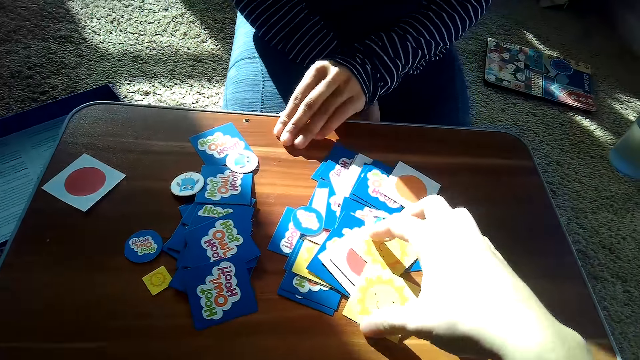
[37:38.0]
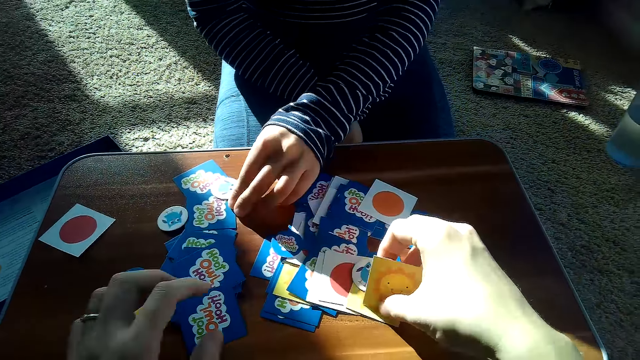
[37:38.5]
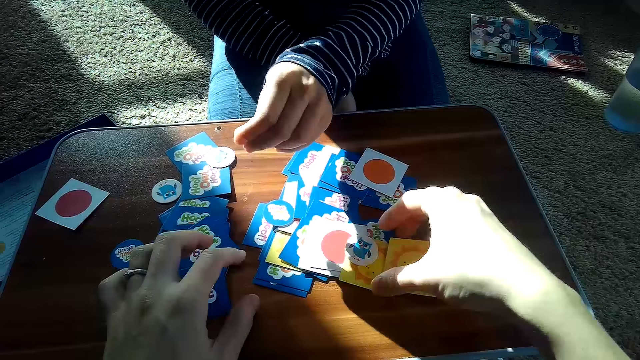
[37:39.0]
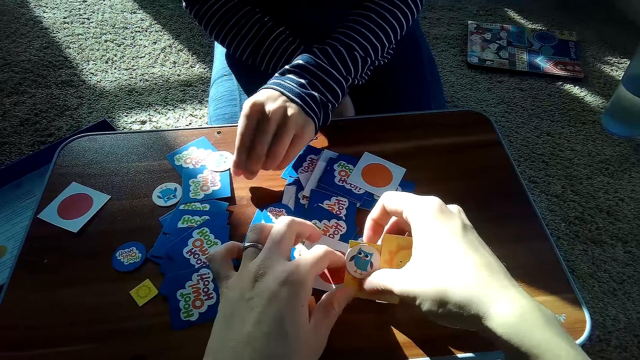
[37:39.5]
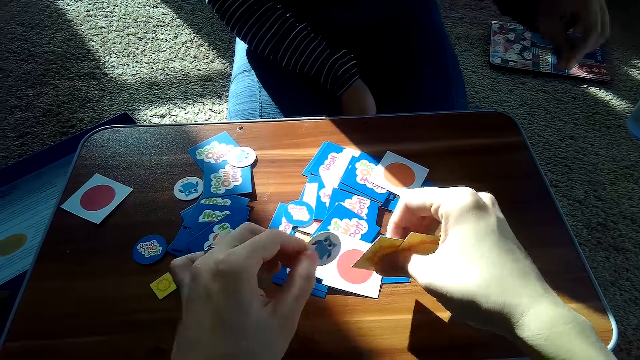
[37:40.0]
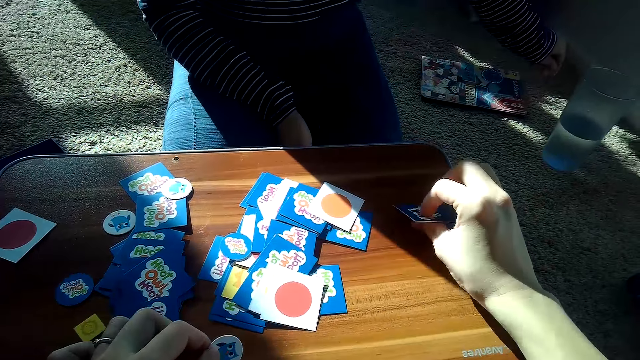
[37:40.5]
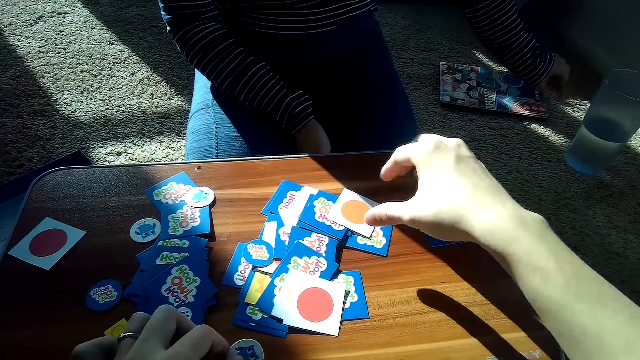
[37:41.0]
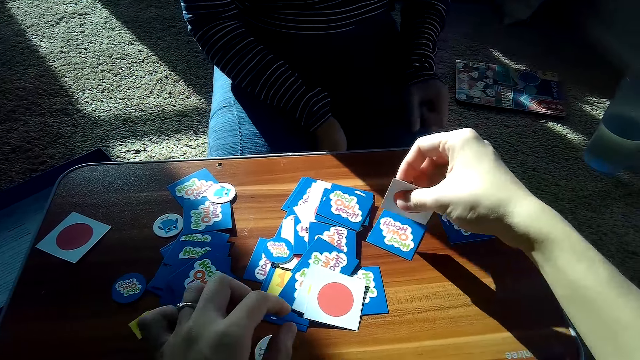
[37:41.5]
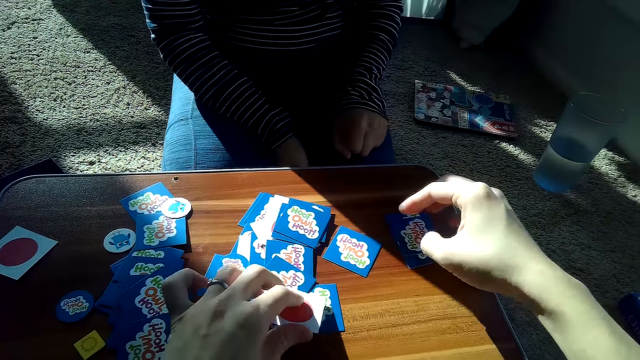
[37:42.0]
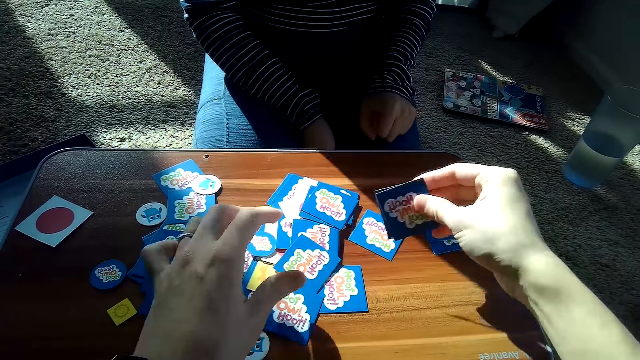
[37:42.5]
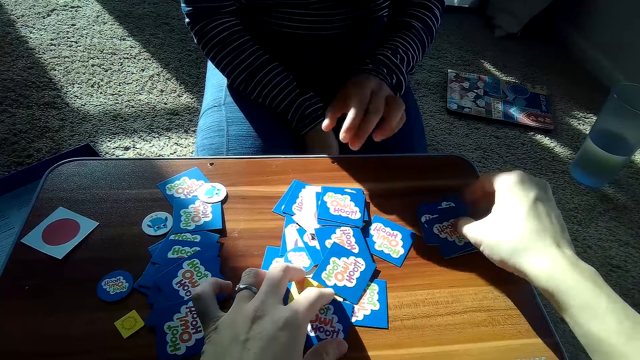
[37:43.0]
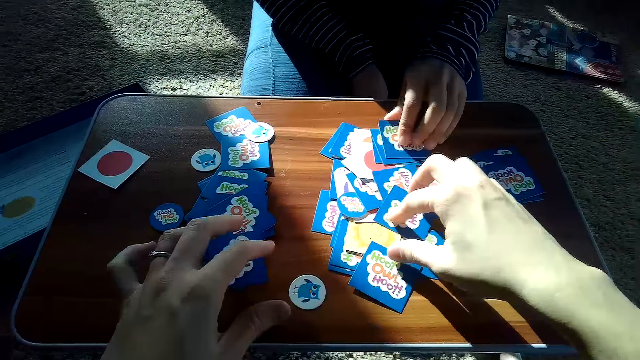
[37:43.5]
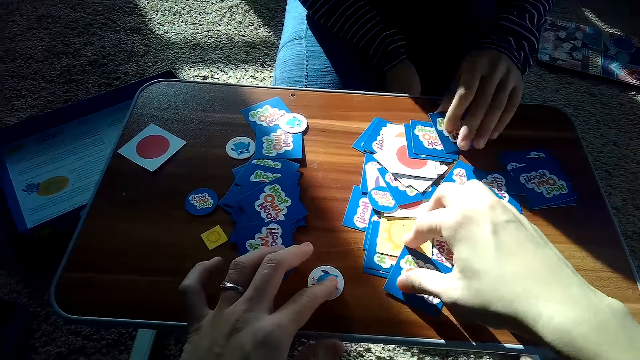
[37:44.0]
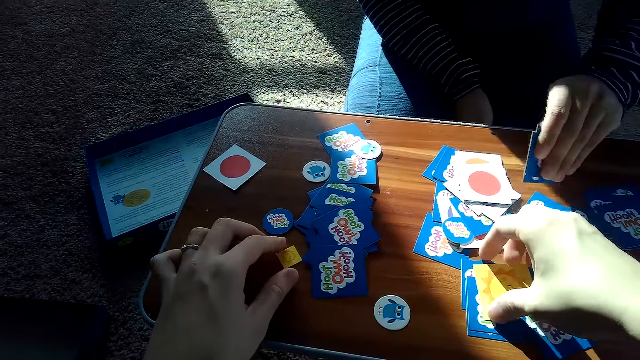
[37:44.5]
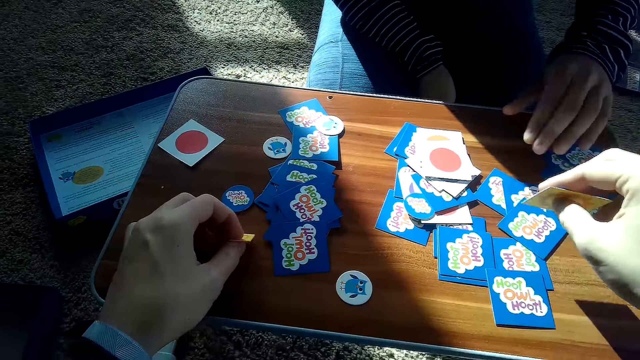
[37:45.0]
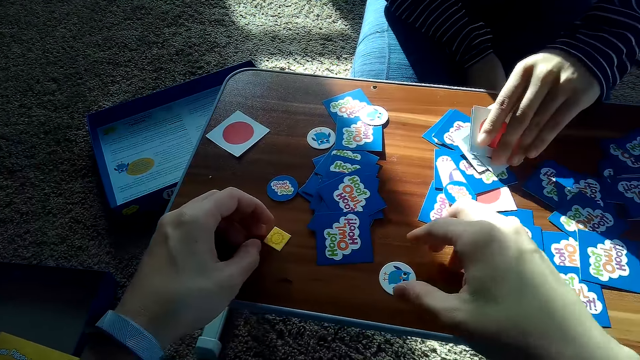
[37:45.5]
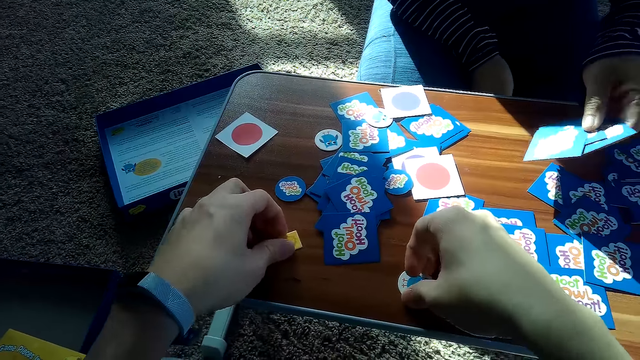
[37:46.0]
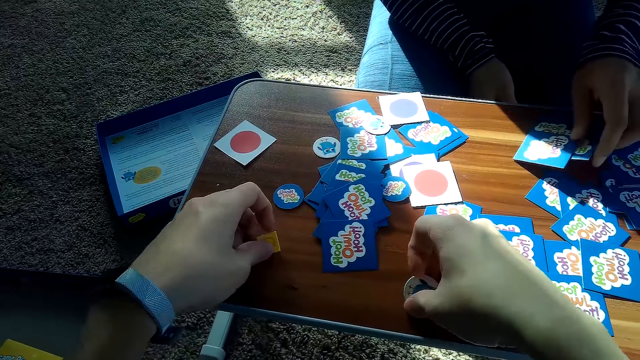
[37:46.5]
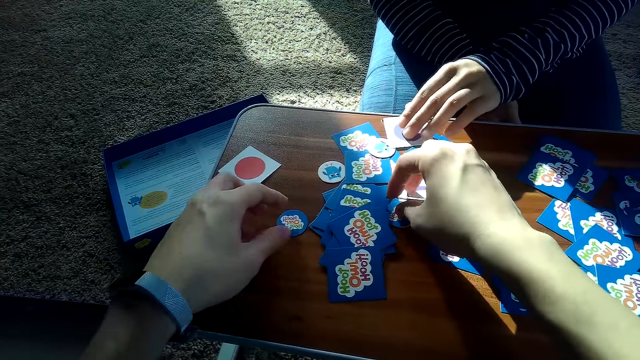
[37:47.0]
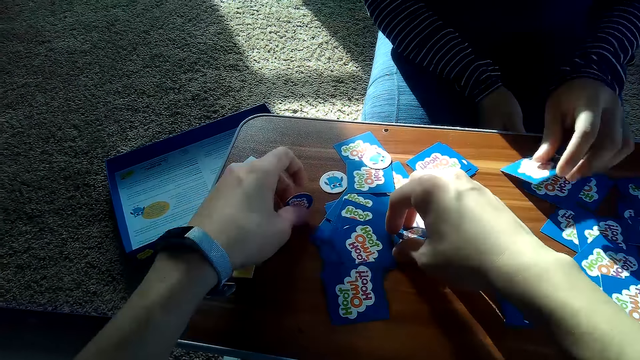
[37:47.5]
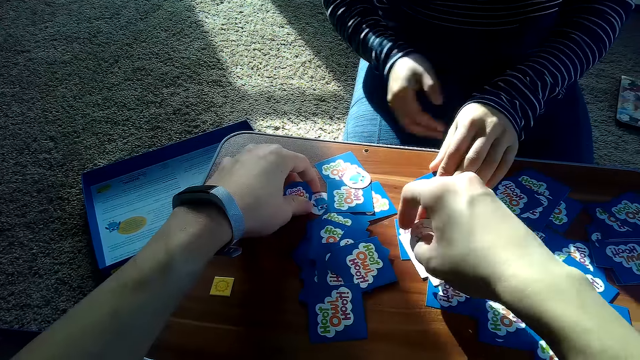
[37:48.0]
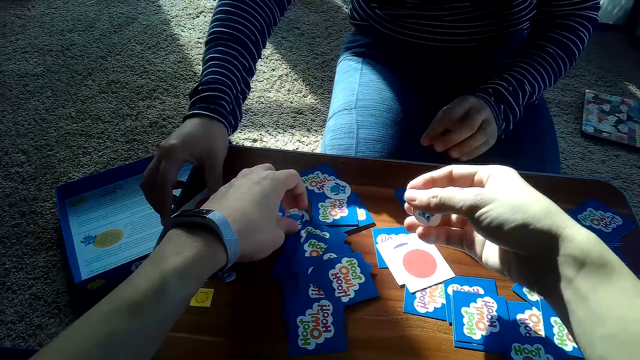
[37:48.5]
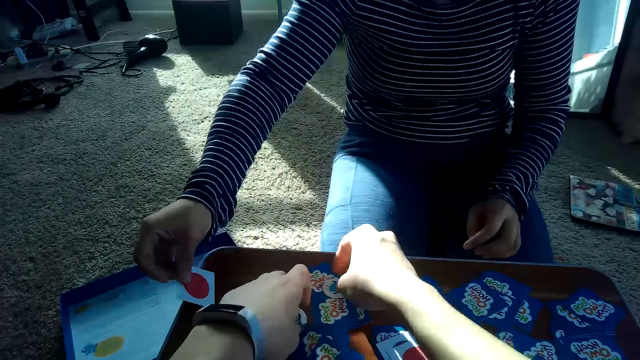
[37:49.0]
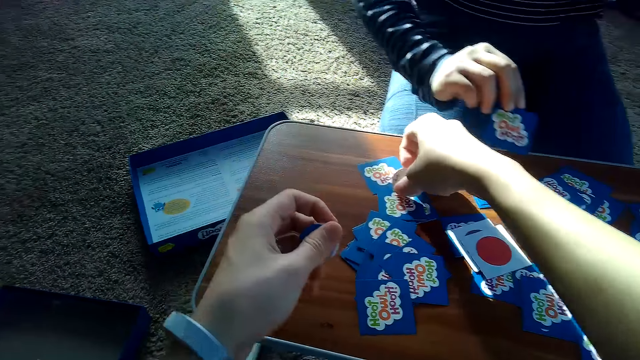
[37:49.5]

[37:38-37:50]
The camera wearer arranges the cards on the table with both hands. The partner picks dirt from the table and drops the dirt. The partner arranges the cards on the table with both hands. The camera wearer arranges the chips on the table with both hands.

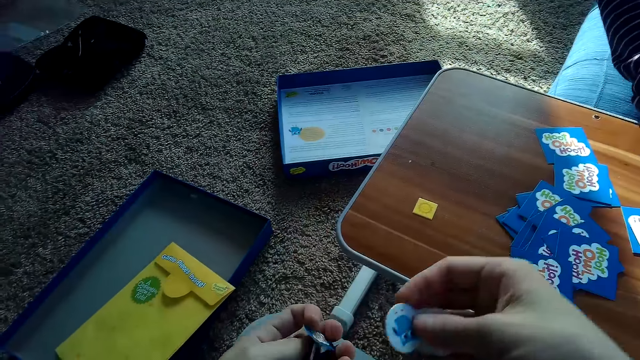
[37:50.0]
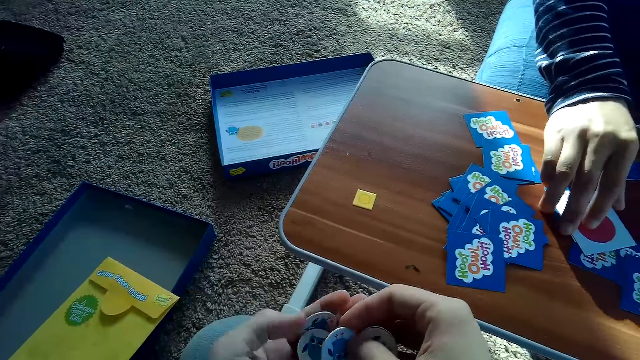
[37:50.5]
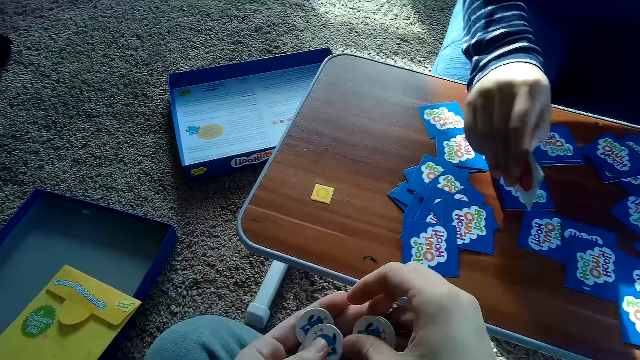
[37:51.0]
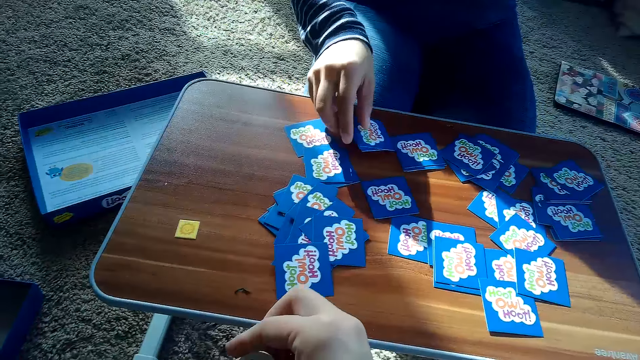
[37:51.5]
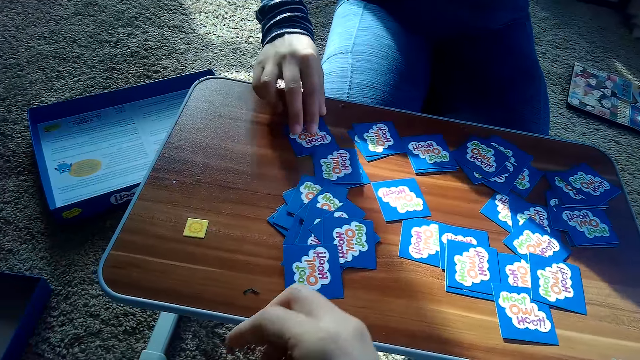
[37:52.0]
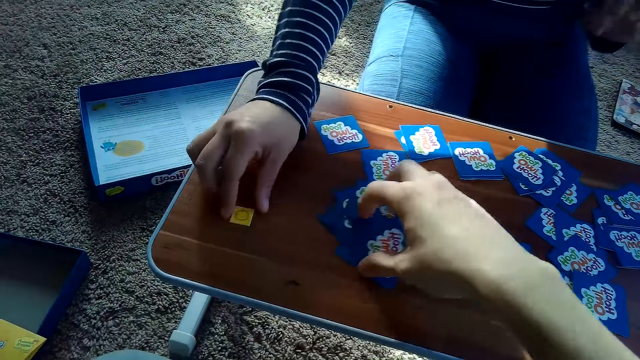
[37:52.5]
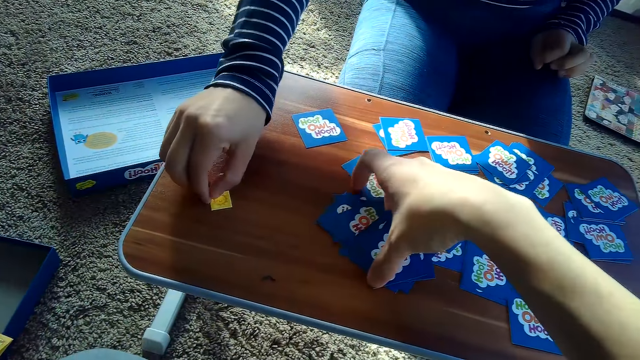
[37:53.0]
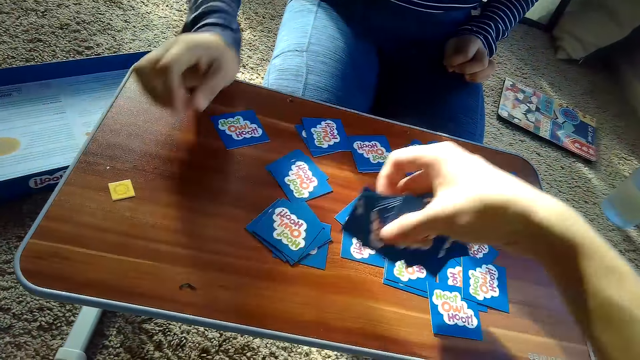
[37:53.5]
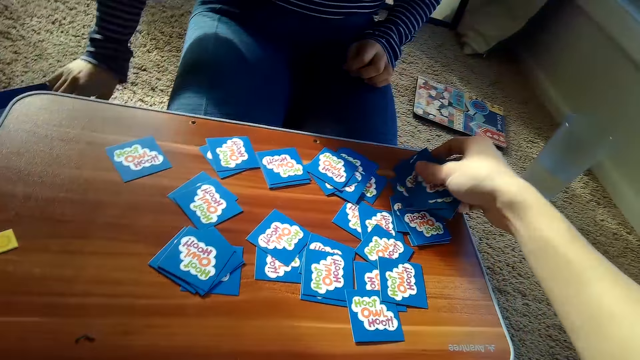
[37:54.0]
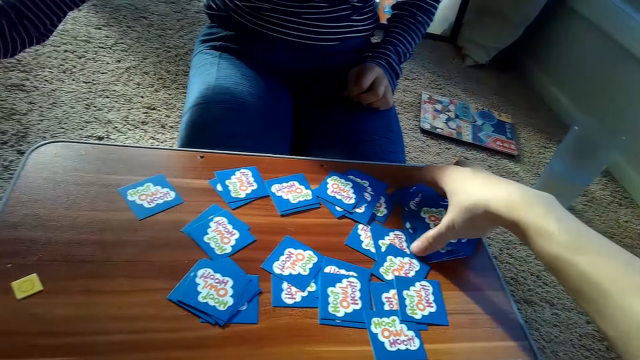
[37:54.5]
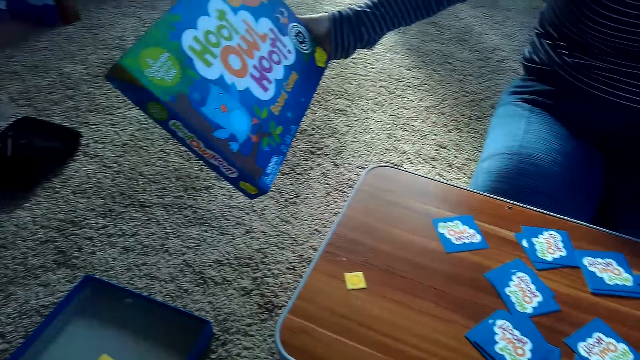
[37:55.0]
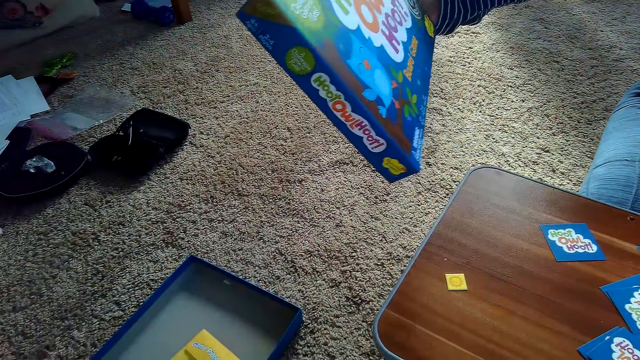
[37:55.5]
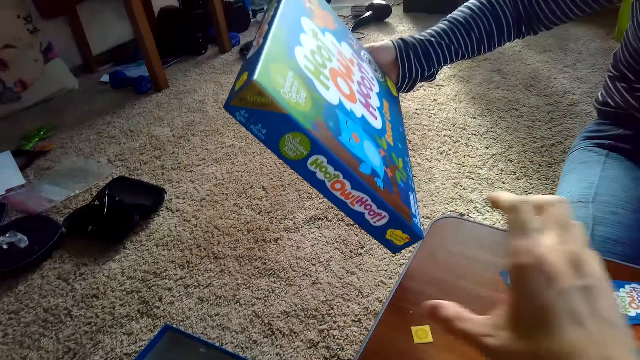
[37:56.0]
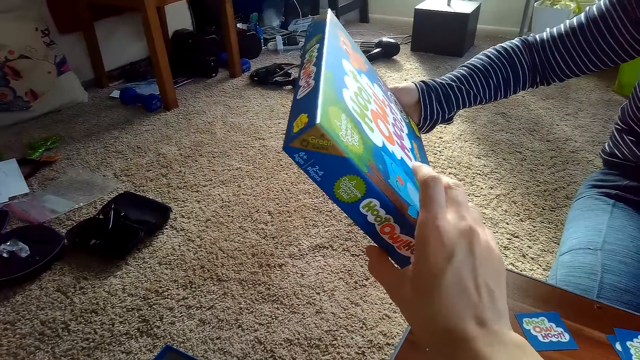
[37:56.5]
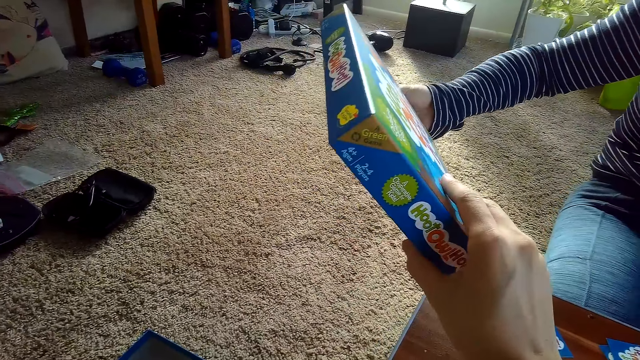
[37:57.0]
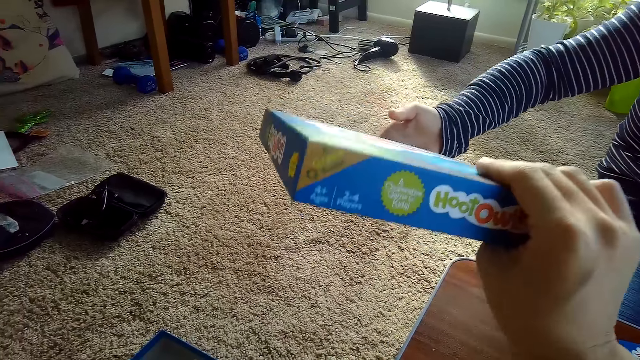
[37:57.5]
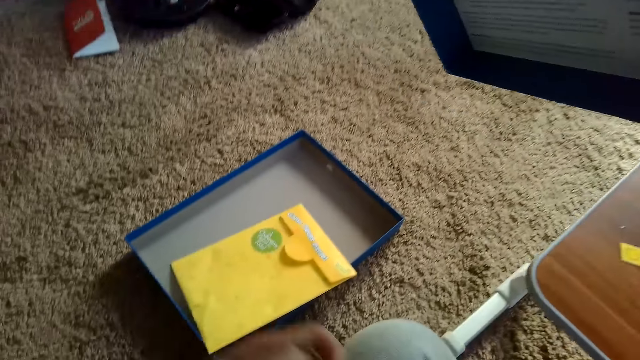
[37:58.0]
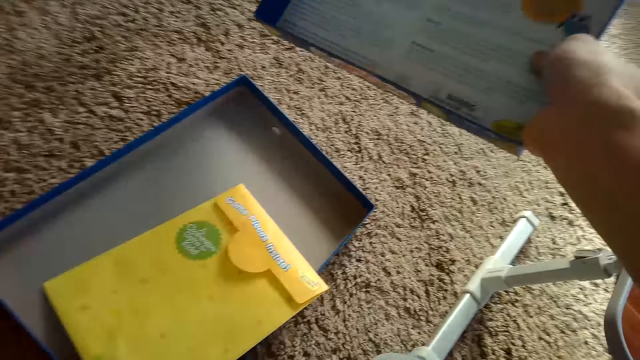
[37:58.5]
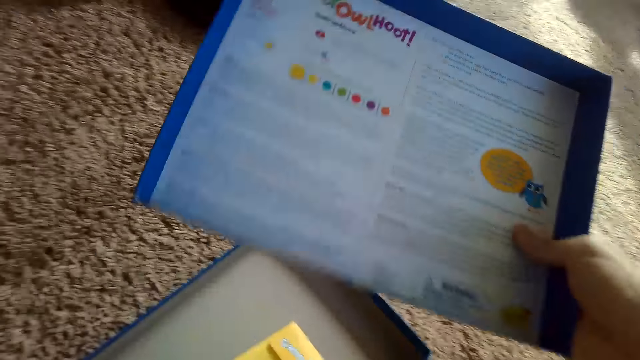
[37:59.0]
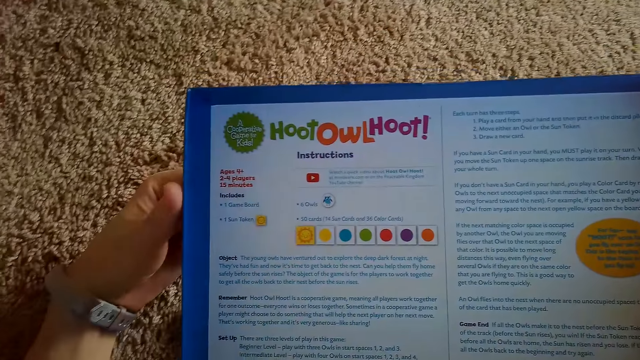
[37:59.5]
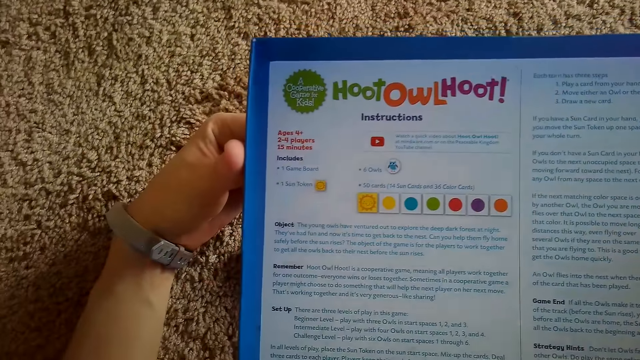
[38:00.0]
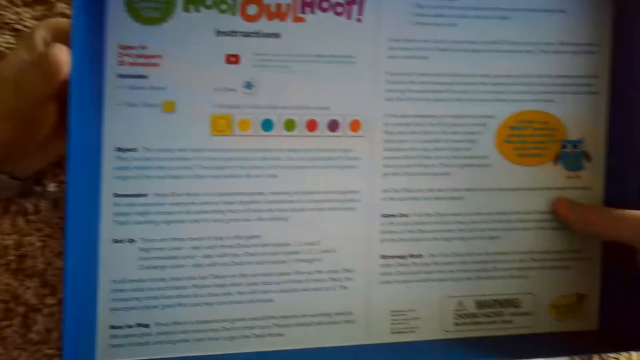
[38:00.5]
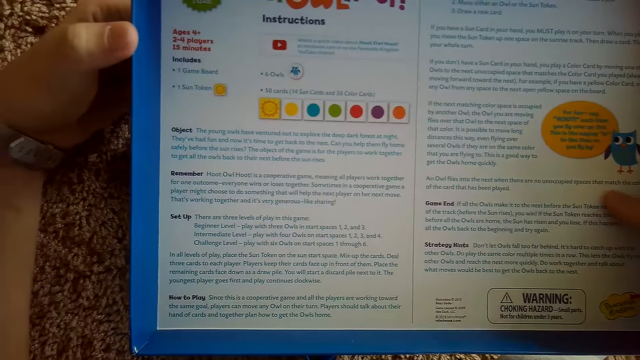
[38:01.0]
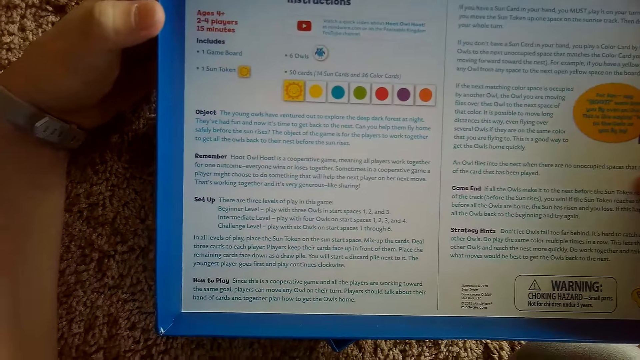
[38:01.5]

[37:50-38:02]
The partner takes the game box. The partner raises the instruction guideline of the board game on the floor. The partner gives the game box to the camera wearer. The camera wearer takes the instruction guideline of the board game from the partner. They read the game box. They hold the instruction guideline of the board game with both hands.
